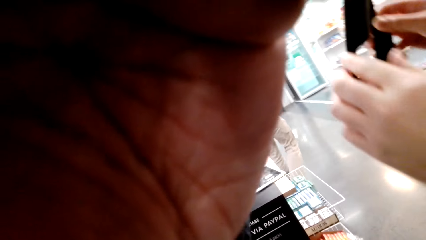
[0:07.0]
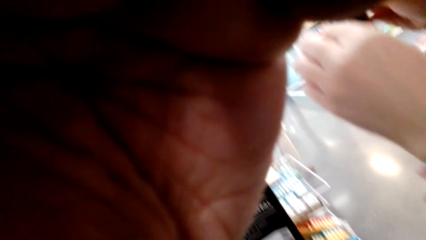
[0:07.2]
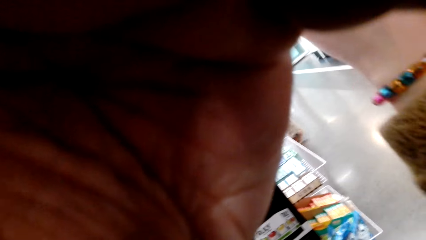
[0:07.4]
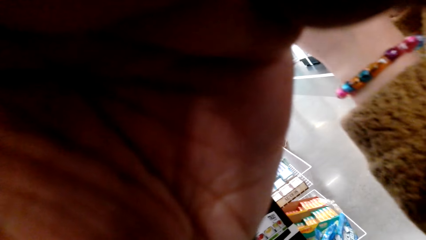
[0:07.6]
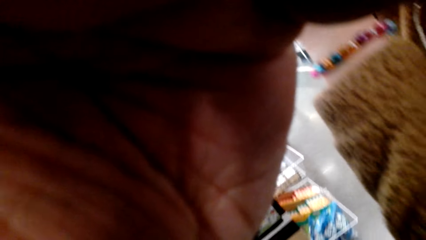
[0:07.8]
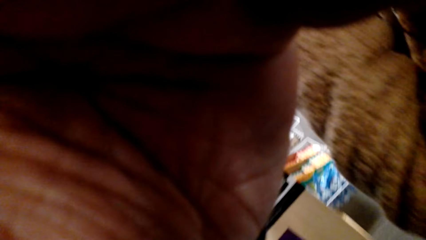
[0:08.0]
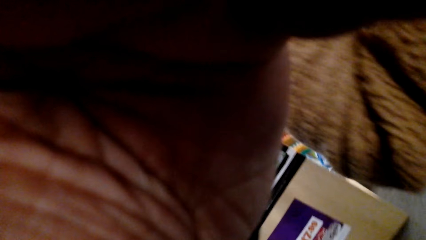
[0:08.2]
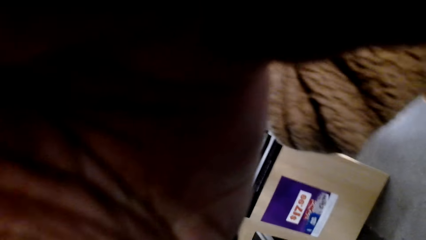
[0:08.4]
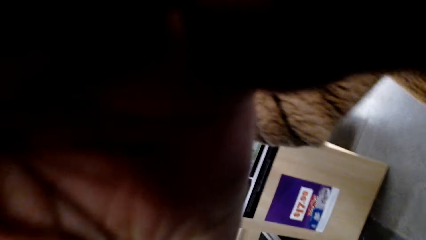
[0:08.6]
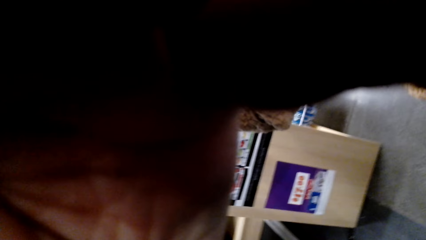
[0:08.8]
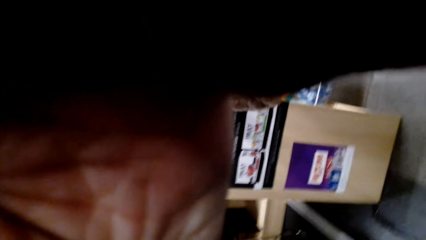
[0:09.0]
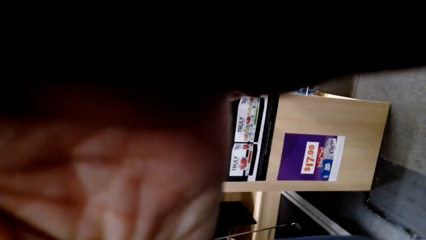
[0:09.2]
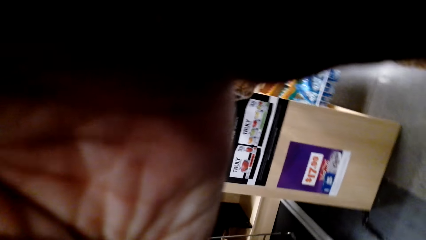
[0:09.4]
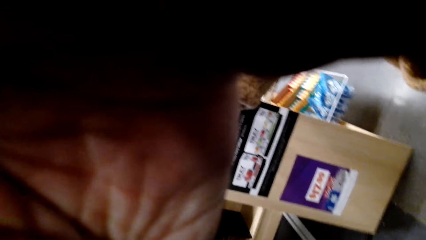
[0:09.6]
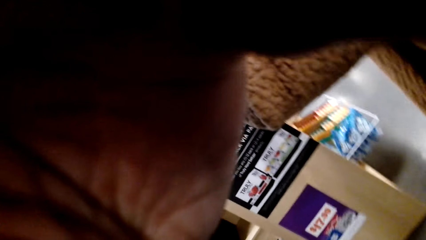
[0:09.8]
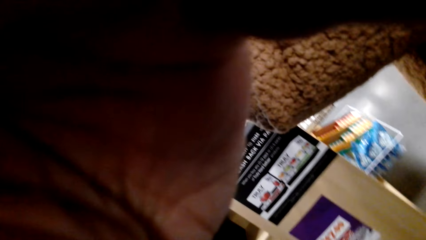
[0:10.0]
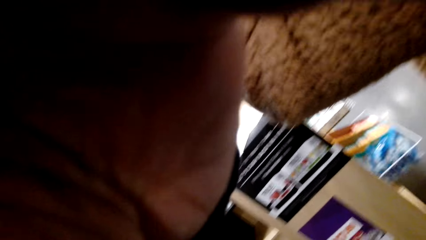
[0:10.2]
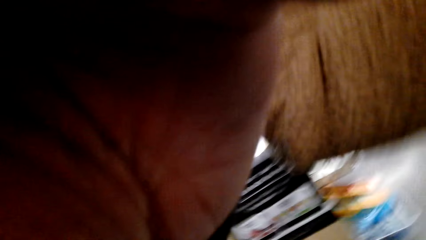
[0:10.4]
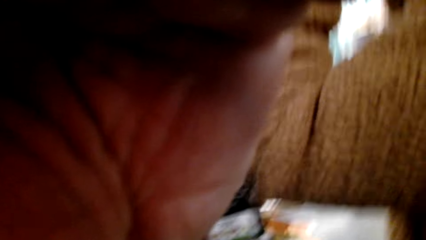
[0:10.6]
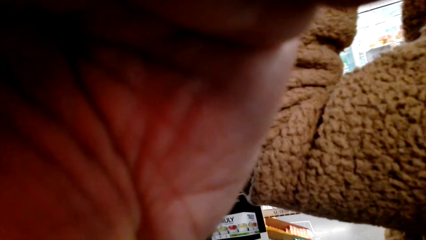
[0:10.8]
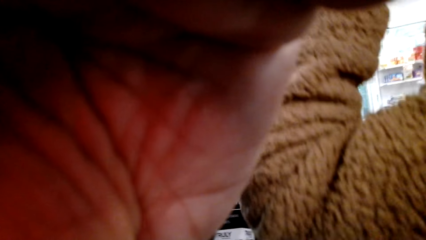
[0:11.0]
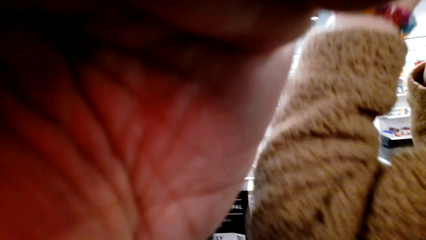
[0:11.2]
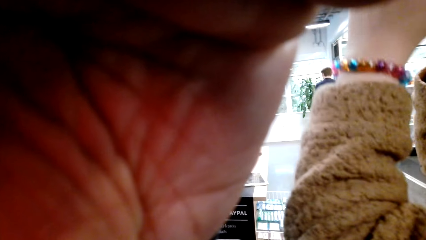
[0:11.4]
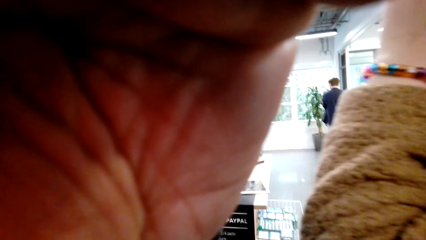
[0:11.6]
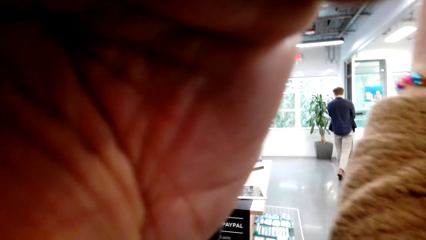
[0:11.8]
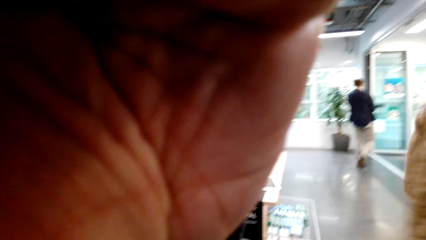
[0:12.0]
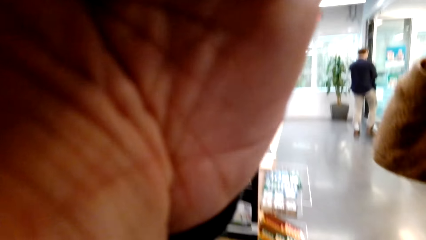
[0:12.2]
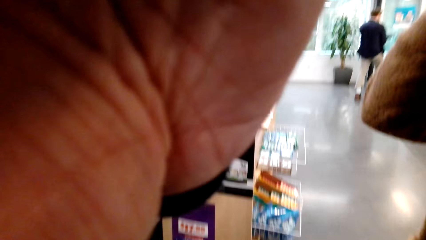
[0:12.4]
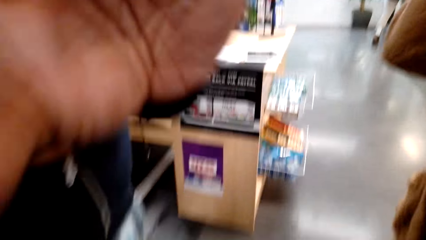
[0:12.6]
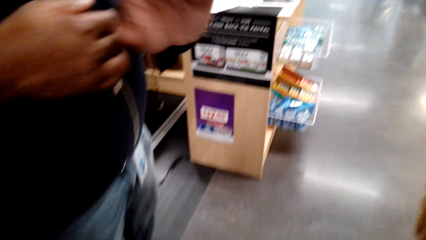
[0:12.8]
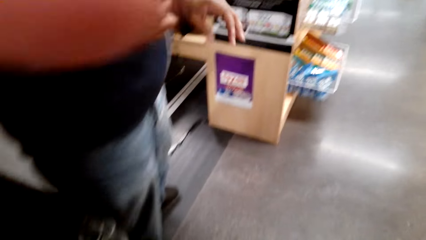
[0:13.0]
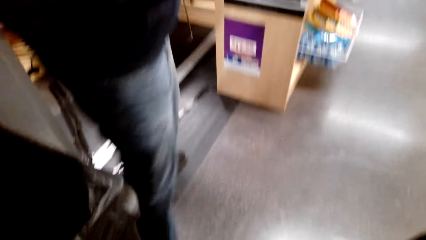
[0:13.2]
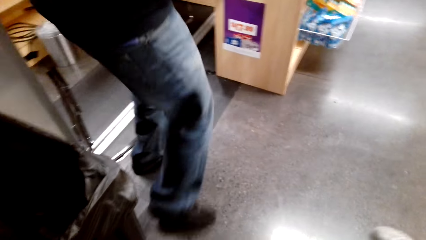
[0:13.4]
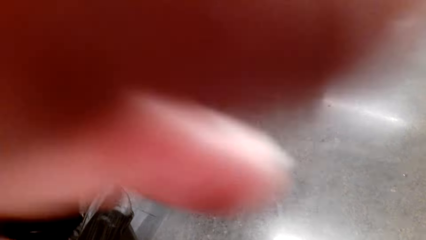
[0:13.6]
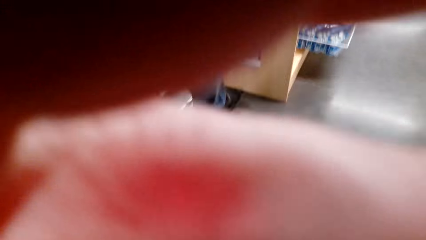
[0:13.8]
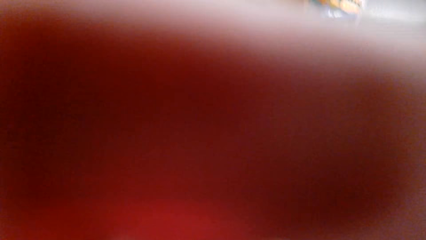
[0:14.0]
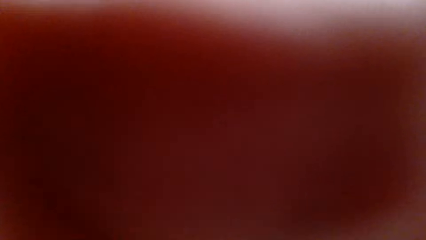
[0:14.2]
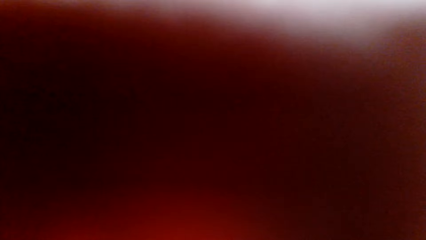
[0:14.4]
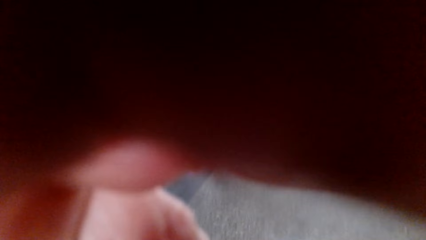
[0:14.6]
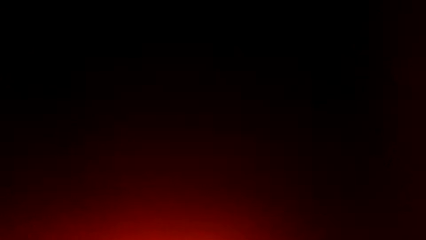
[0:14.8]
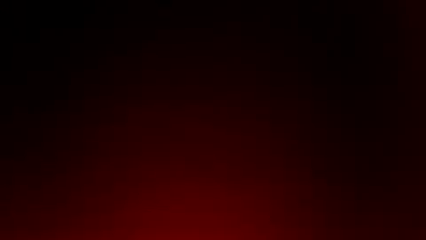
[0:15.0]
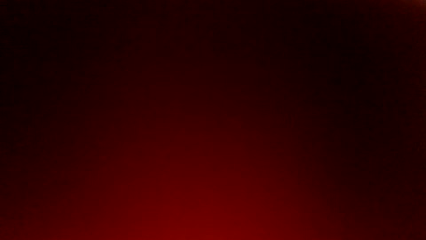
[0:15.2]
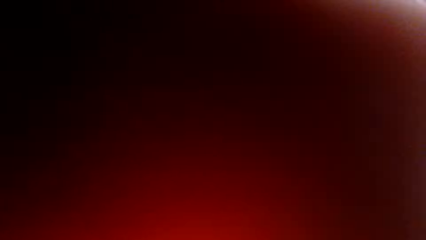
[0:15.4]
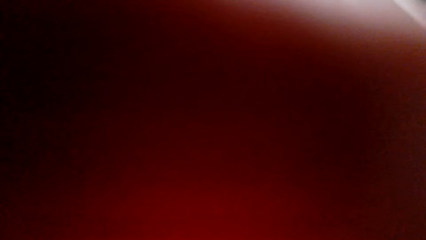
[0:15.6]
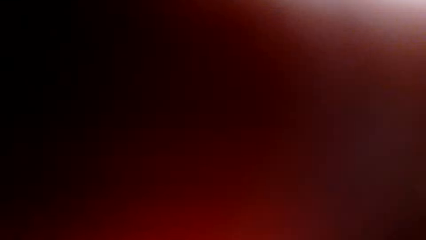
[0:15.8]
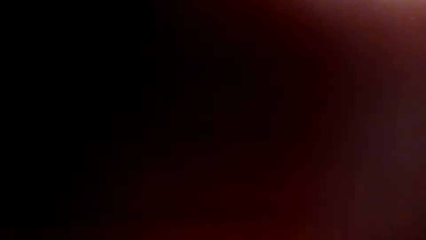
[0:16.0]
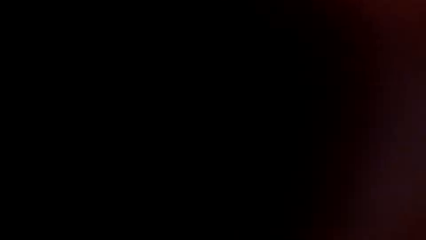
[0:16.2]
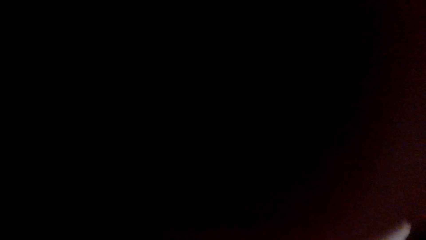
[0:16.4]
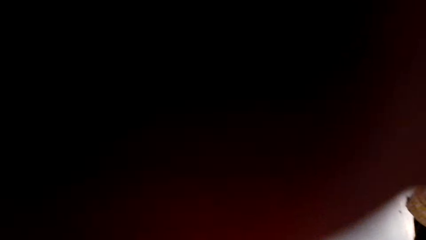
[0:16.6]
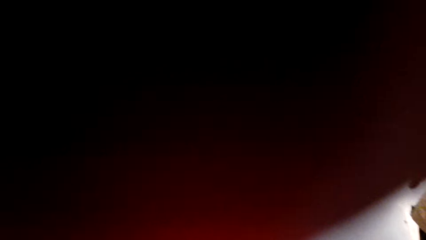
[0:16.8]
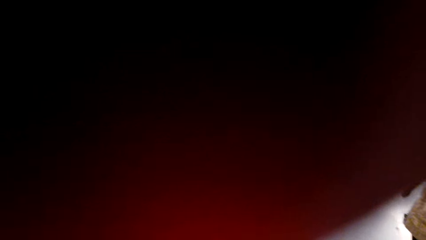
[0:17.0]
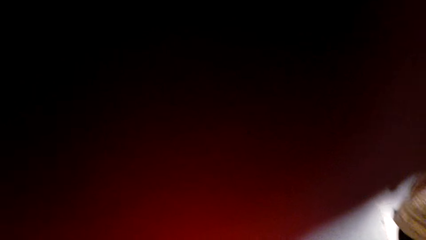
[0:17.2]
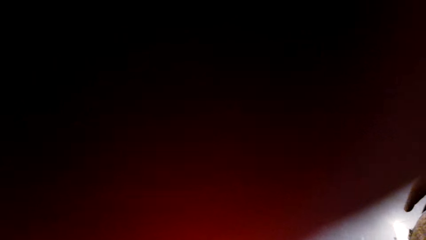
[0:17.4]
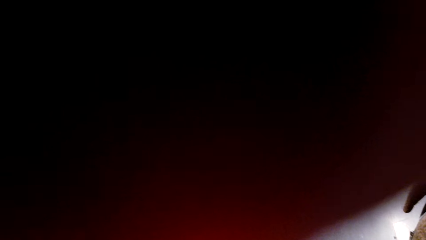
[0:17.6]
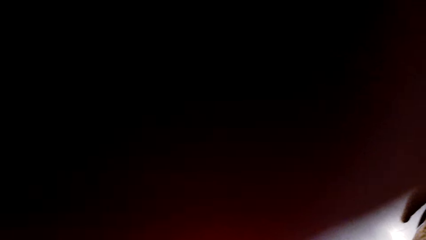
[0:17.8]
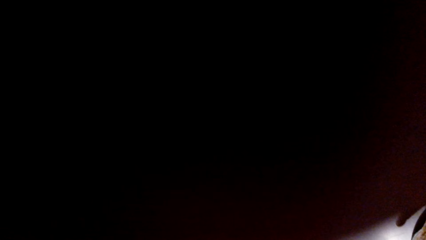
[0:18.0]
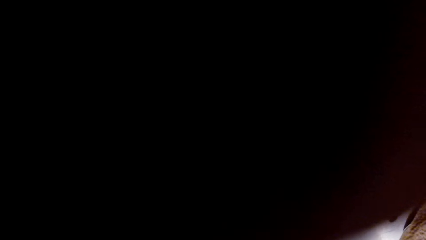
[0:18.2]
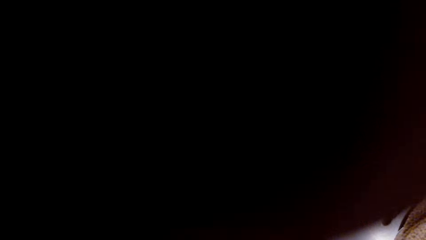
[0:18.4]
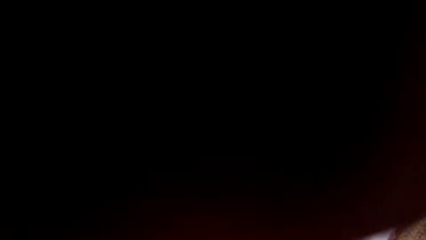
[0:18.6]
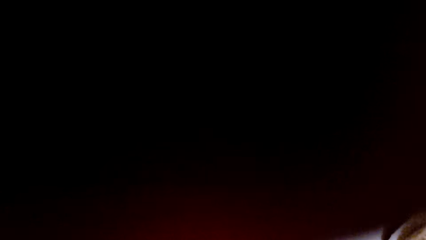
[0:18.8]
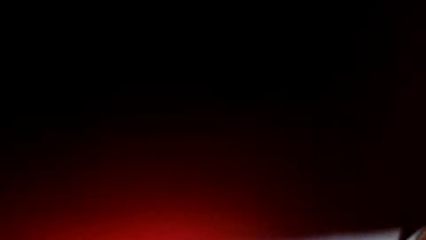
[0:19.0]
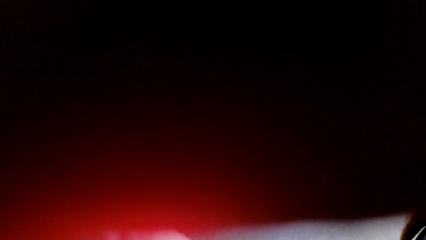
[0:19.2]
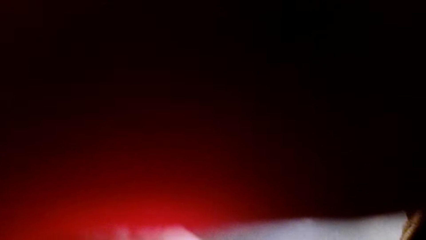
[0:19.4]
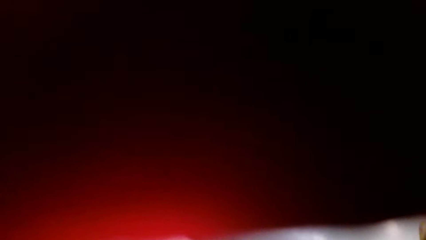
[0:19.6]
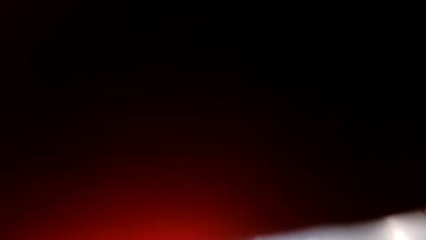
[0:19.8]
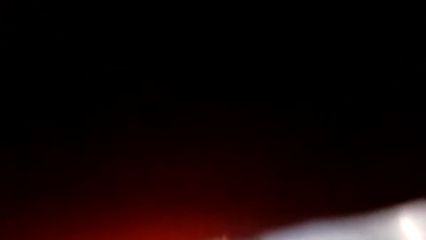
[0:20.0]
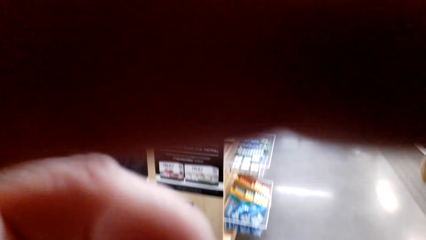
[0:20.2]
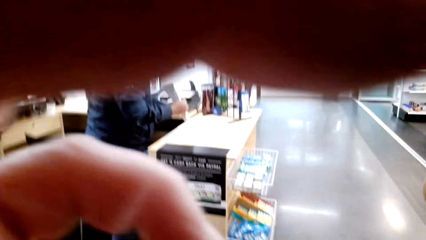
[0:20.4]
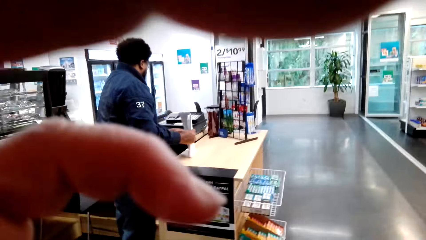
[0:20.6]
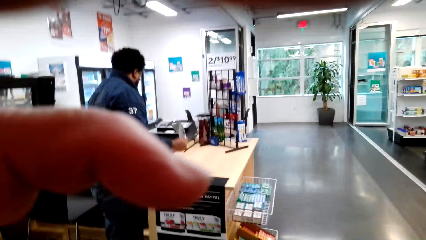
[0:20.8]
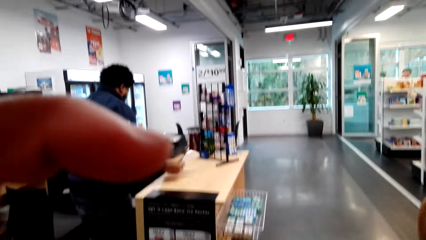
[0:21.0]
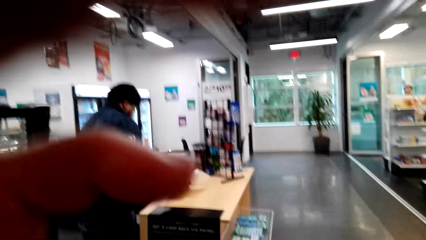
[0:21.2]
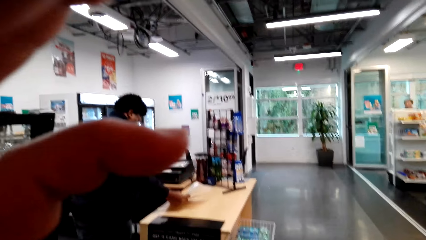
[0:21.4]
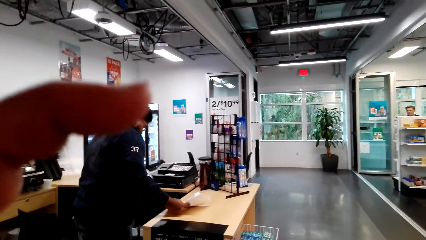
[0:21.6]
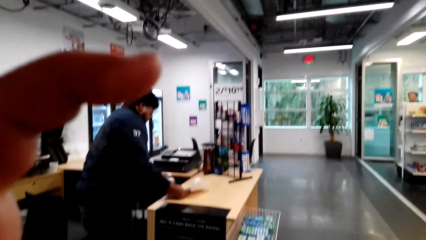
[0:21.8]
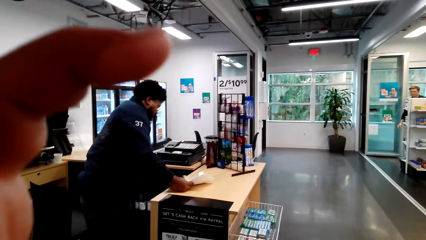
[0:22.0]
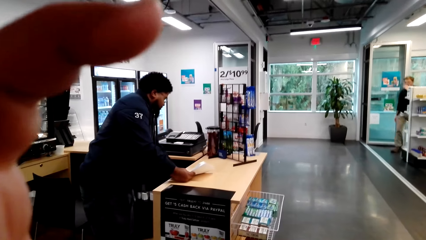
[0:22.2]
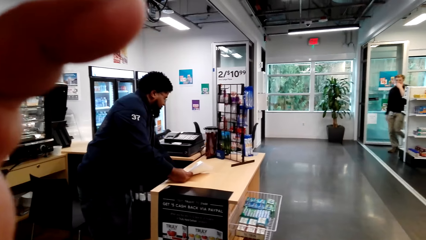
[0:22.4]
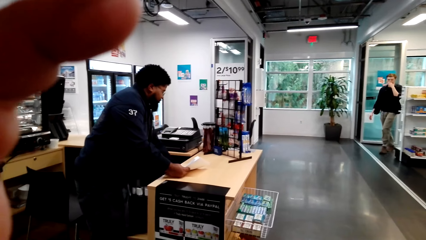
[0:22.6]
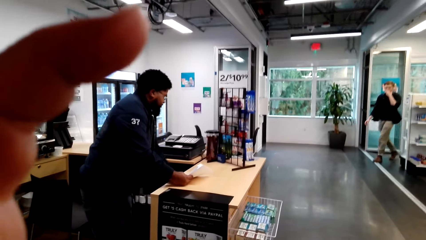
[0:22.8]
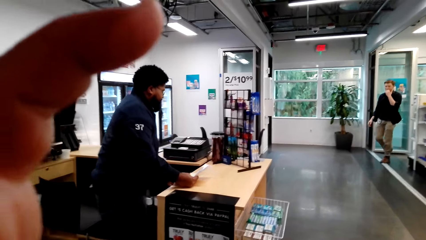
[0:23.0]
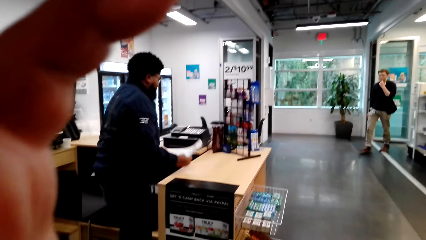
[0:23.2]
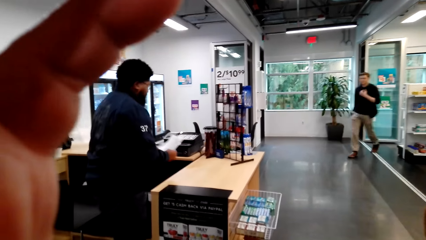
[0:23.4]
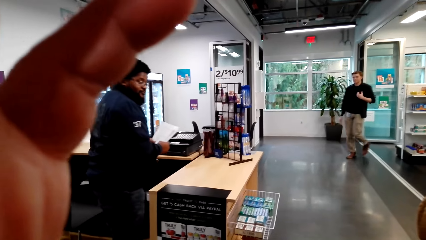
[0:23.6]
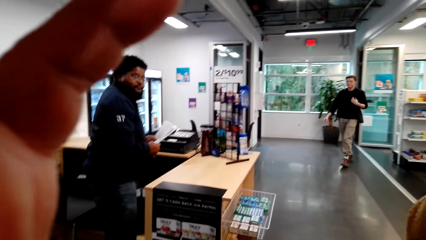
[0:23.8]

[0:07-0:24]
The camera wearer adjusts the camera. They talk with a lady. A person raises a hand. A cashier walks around. The camera wearer adjusts the camera. They walk around. They talk with the lady. They adjust the camera.
